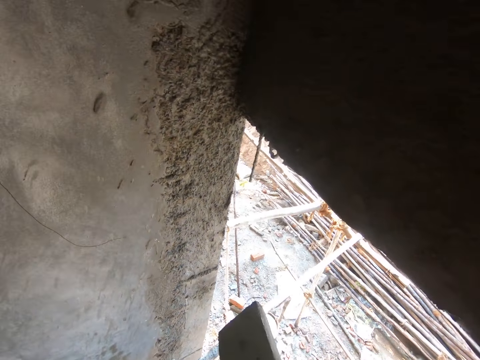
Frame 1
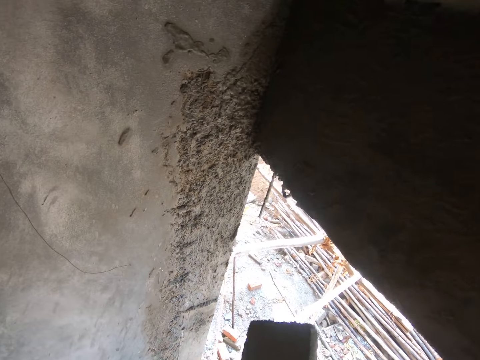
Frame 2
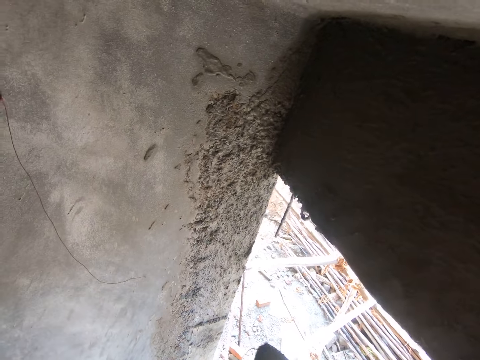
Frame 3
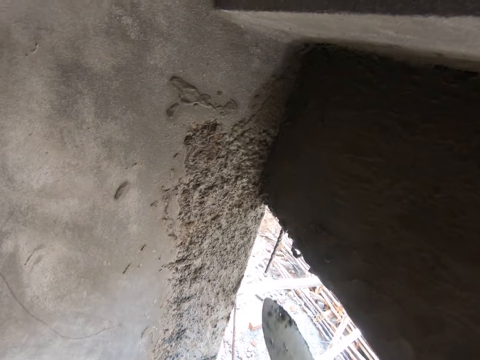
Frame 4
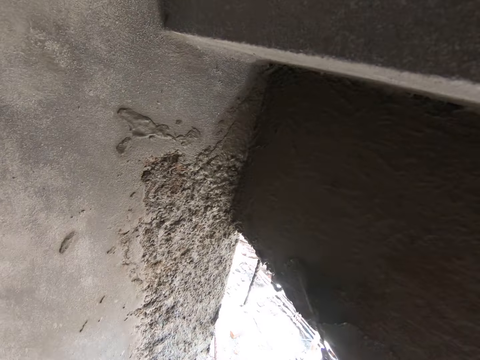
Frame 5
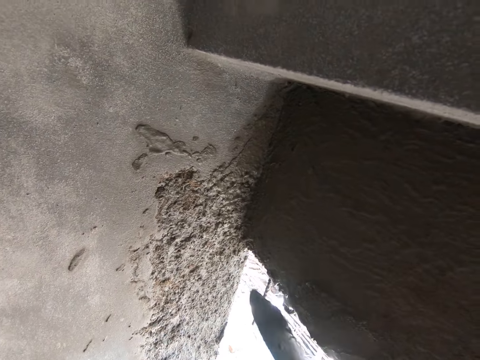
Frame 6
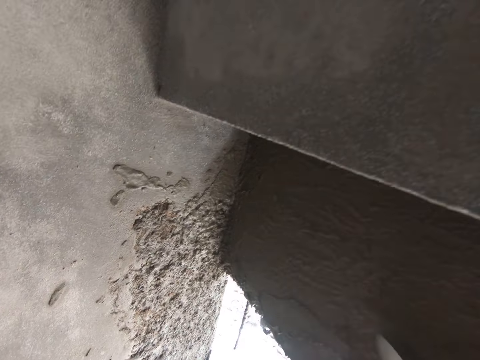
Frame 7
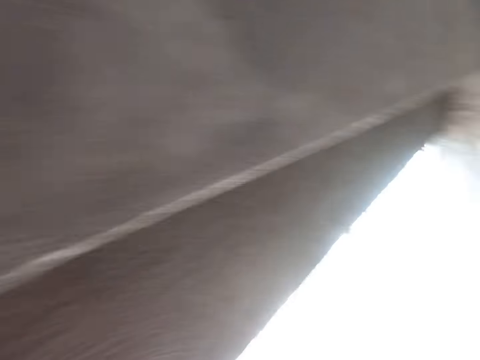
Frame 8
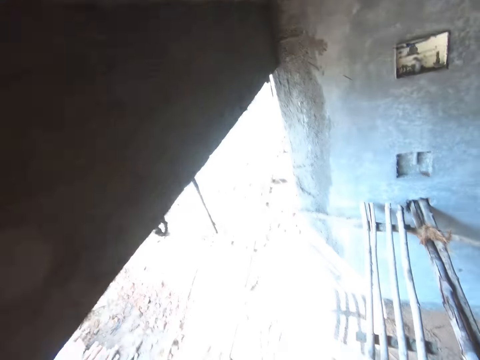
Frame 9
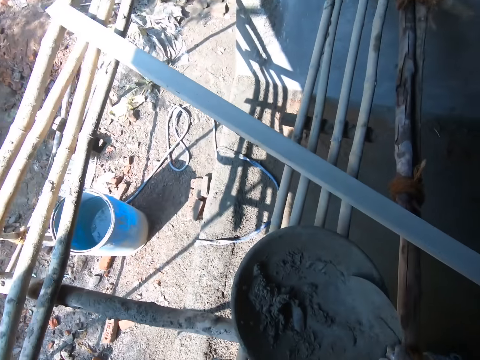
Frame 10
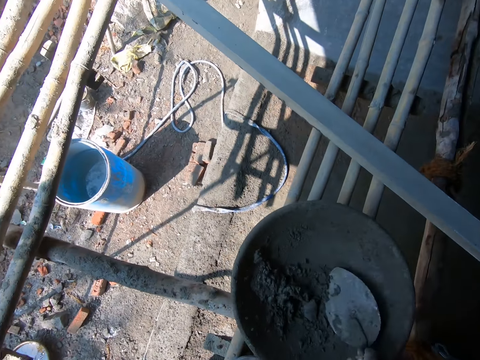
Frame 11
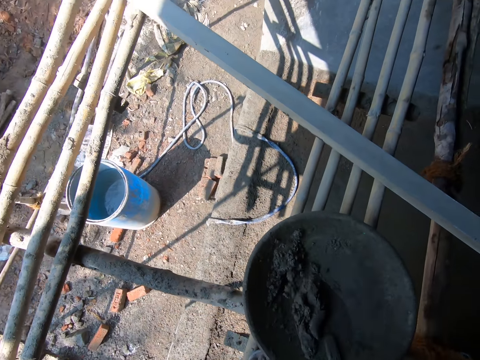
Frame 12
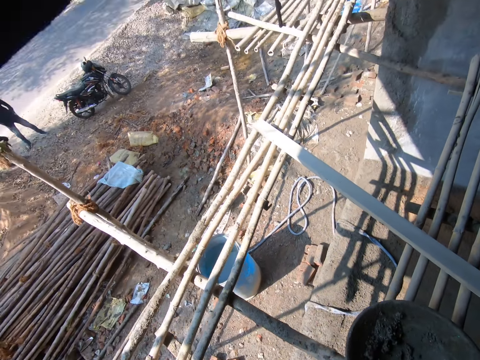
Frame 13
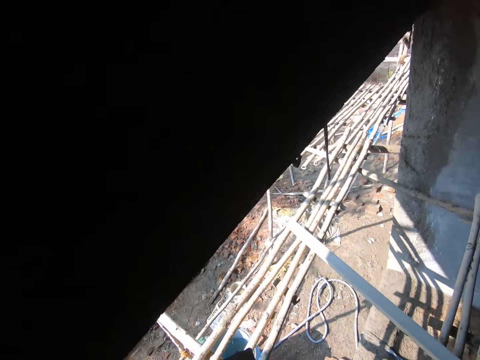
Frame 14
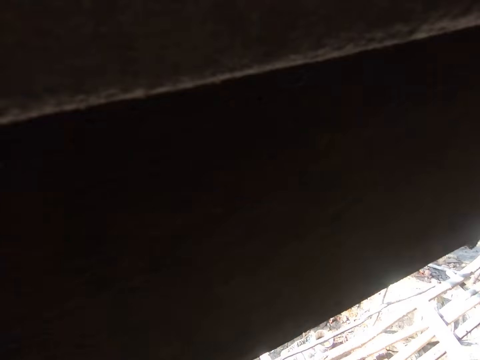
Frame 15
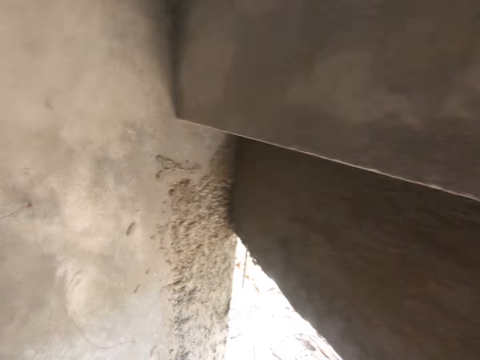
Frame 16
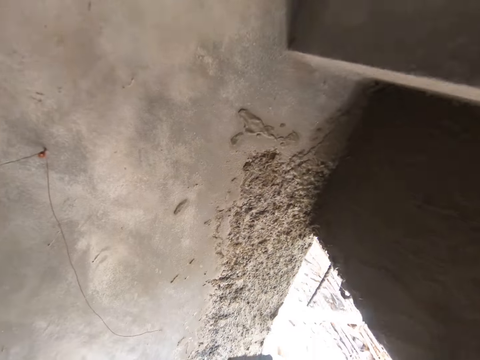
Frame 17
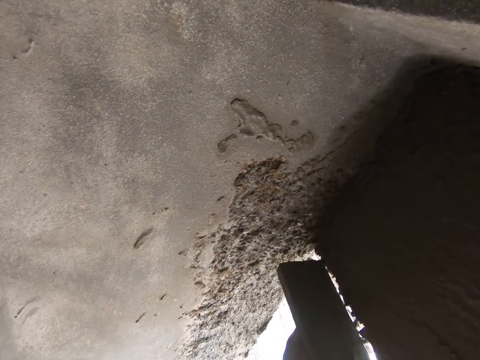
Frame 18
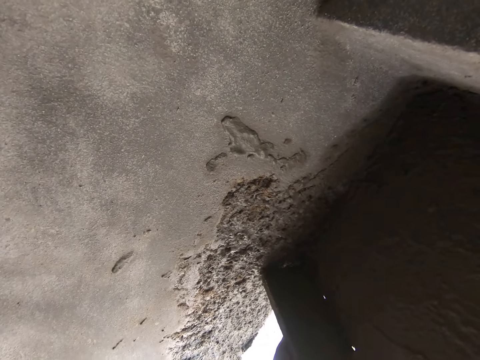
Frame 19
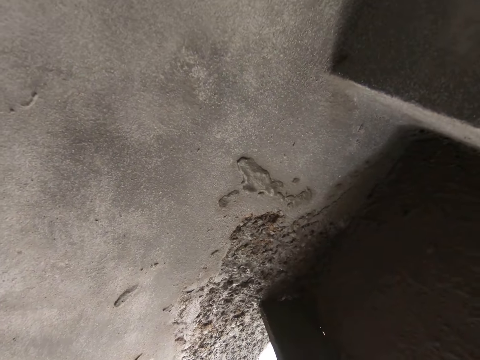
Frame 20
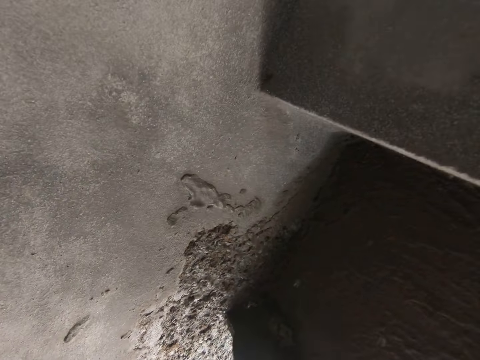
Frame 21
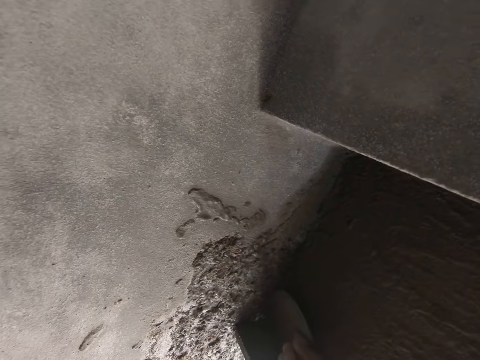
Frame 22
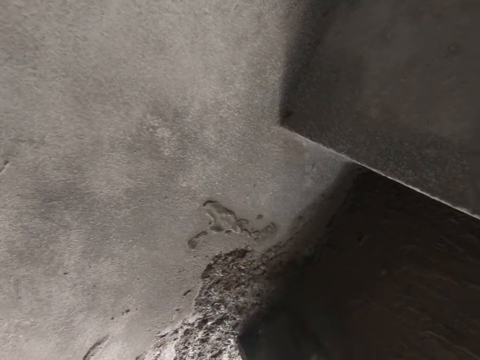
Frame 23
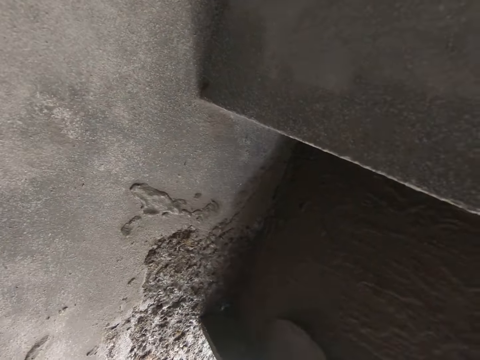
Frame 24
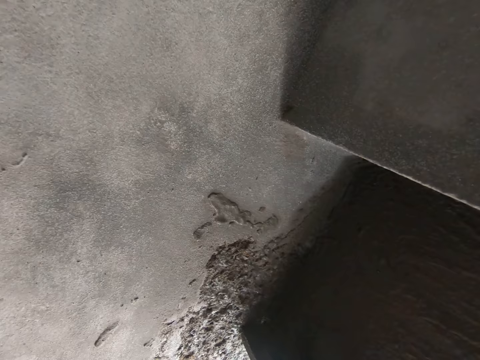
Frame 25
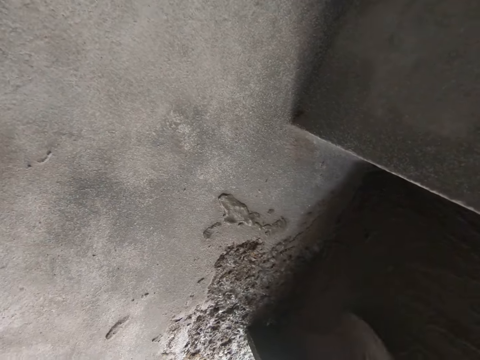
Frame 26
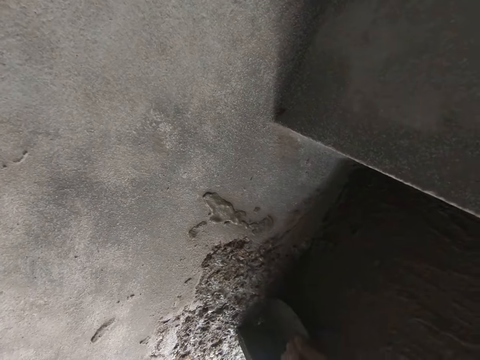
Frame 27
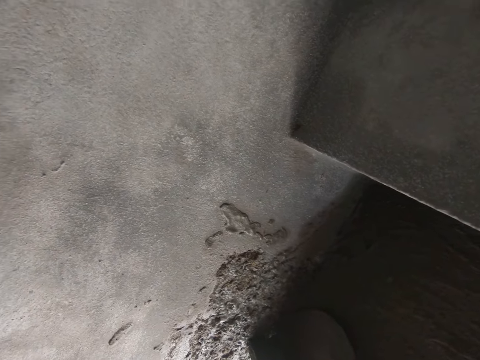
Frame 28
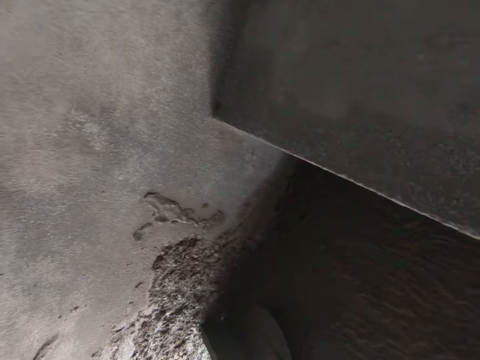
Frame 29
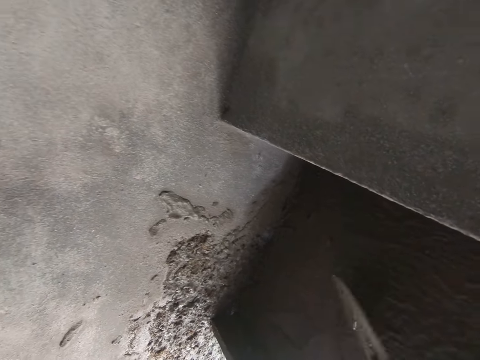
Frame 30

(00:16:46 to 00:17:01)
The camera wearer holds the trowel. They scoop mortar from the wood float with the trowel. They plaster a wall. They stop and turn around. They move around the building. They bend down. They scoop mortar with the trowel. They transfer the mortar on the wood float. They move around the building. They hold the wood float against the wall. They put the trowel on the wall. They plaster the wall.

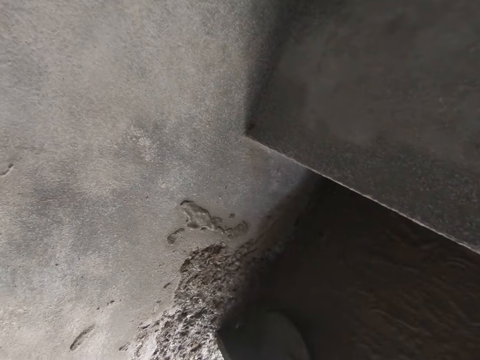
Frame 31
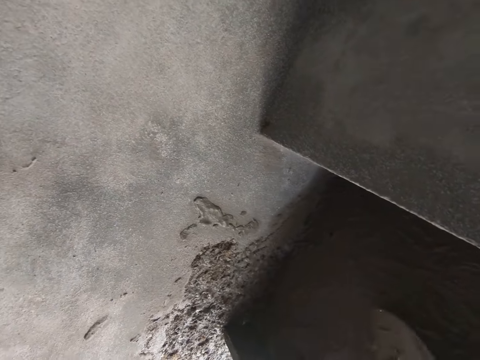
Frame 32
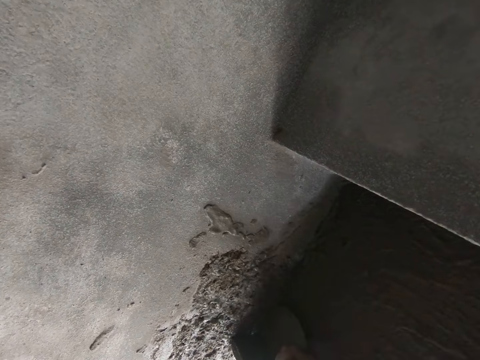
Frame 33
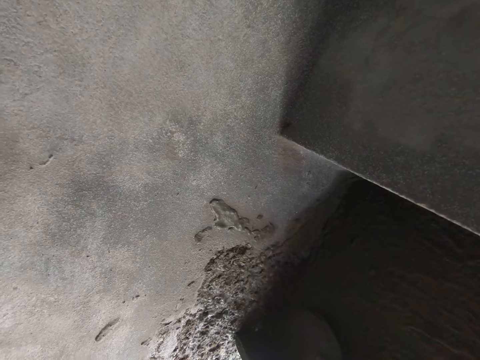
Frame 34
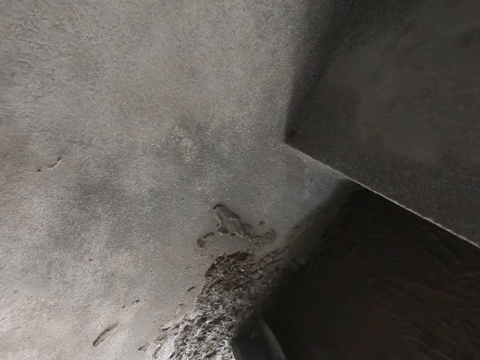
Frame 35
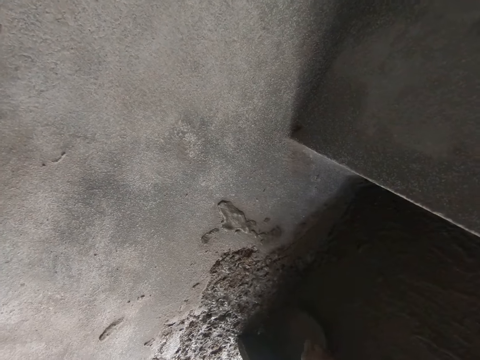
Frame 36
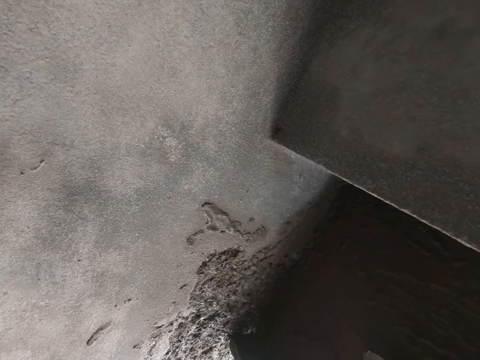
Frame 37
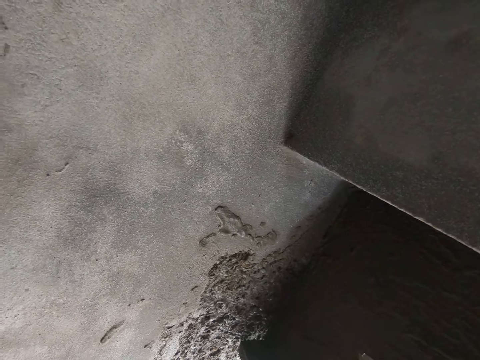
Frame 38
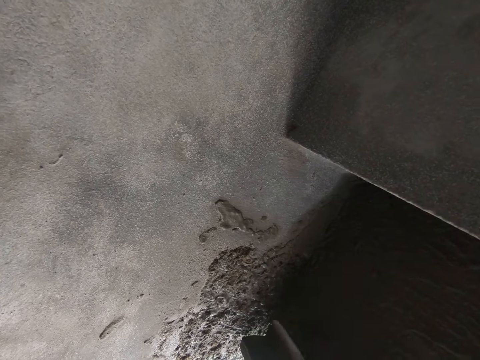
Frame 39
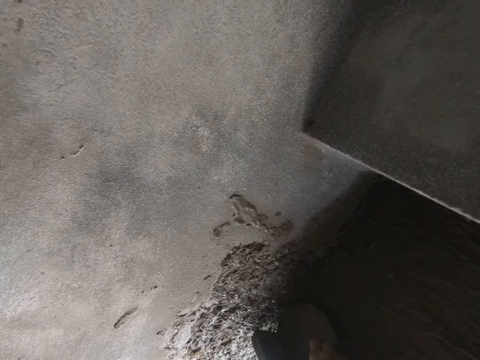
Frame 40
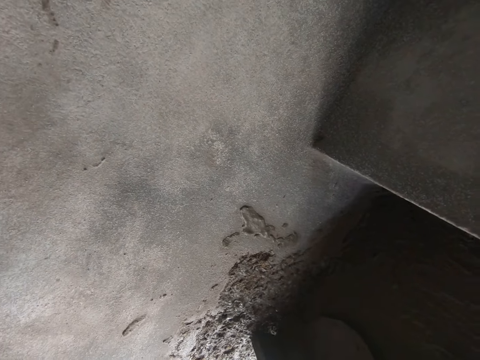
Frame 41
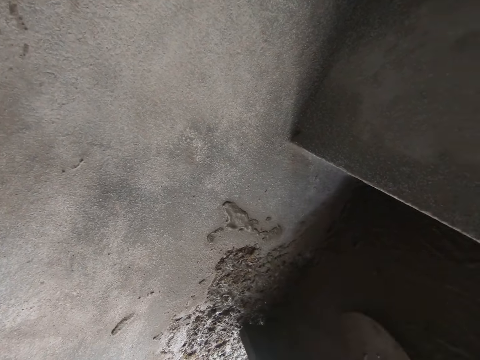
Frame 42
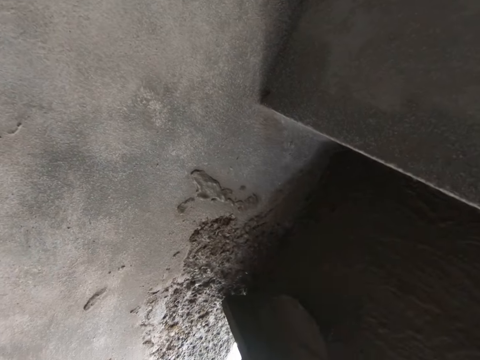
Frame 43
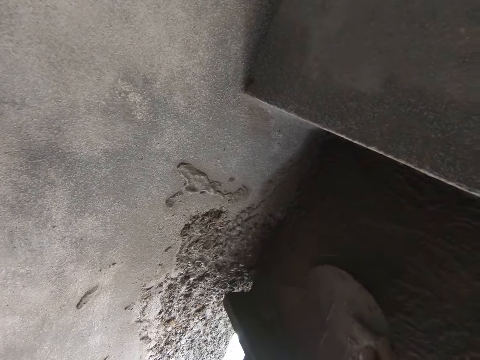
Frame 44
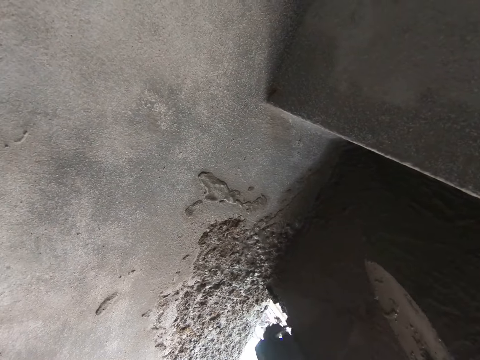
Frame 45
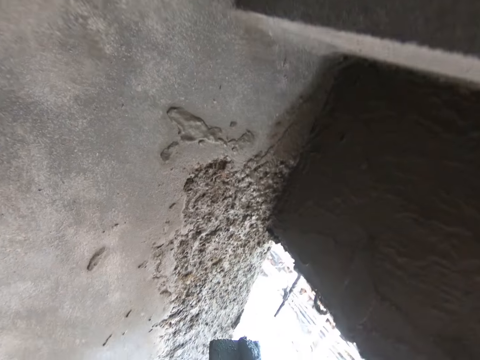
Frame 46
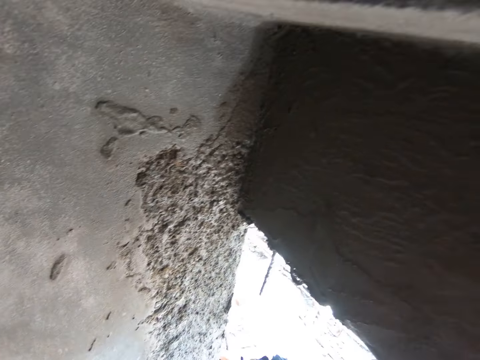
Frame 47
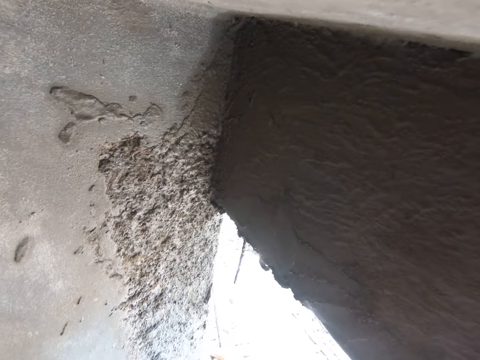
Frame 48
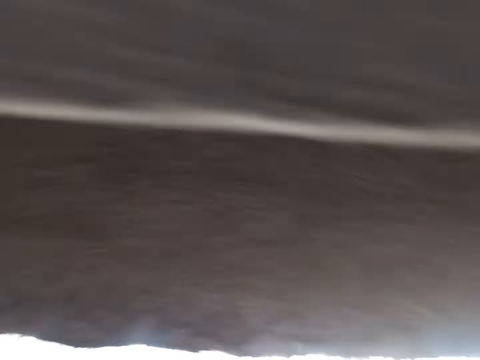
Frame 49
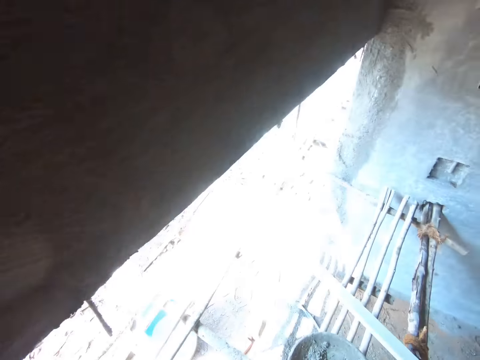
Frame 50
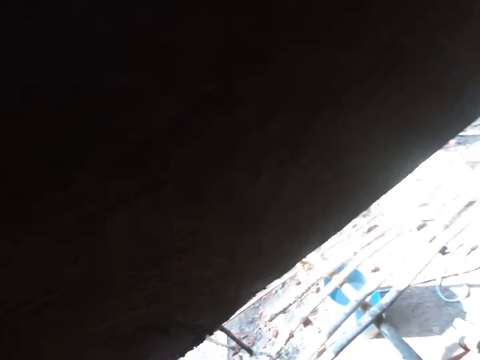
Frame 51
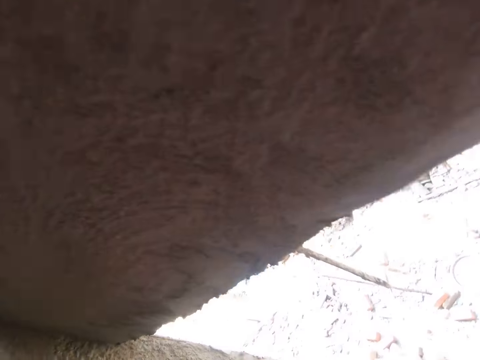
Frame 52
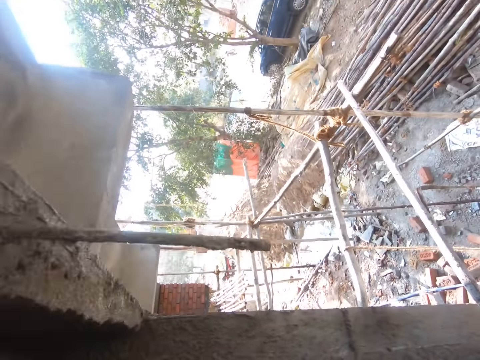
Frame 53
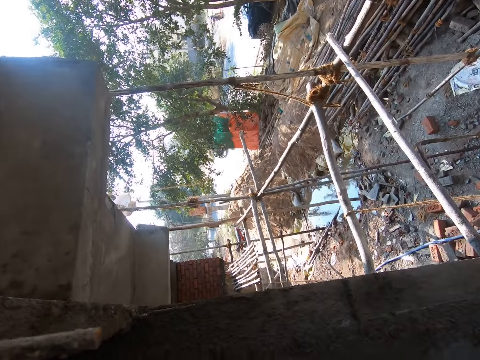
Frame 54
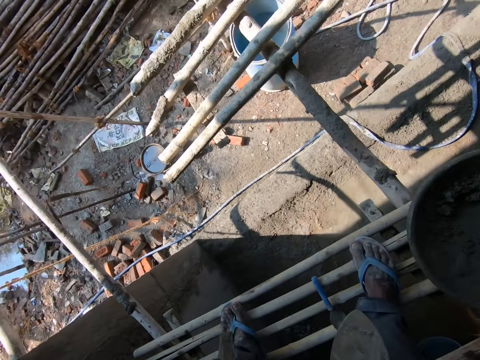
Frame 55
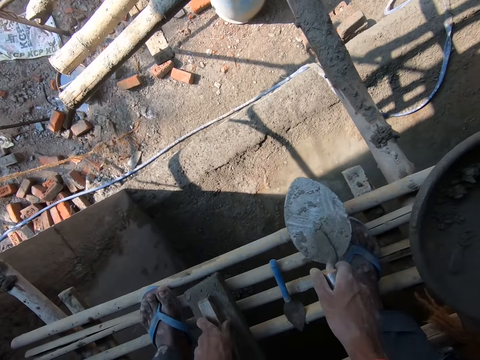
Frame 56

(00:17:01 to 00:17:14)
The camera wearer slides a wood float against a wall. They scoop mortar from the wood float with a trowel. They turn around. They move around the building. They scoop mortar from the wood float with the trowel. They talk. They look outside.
